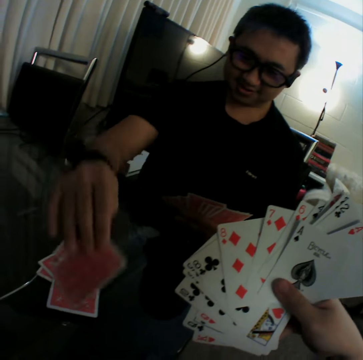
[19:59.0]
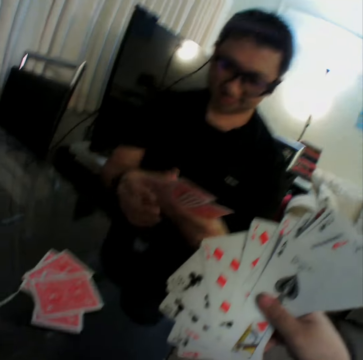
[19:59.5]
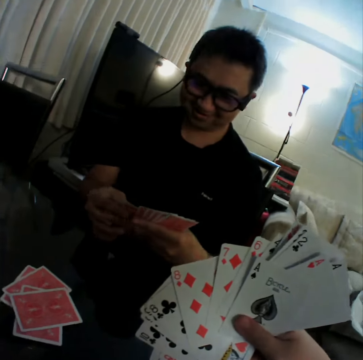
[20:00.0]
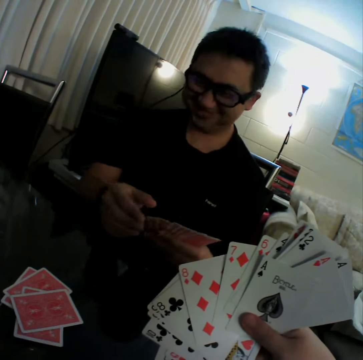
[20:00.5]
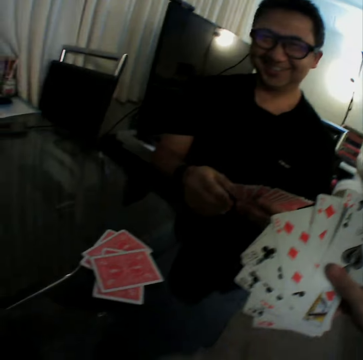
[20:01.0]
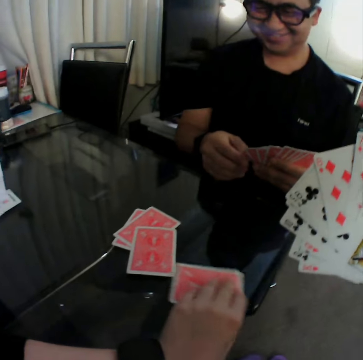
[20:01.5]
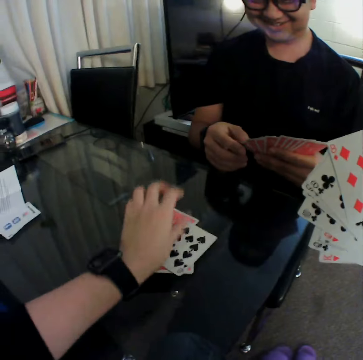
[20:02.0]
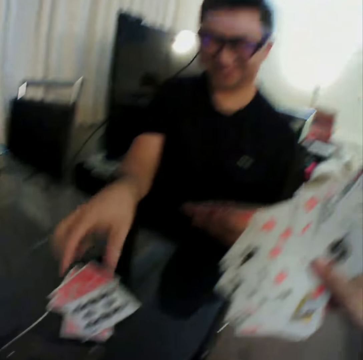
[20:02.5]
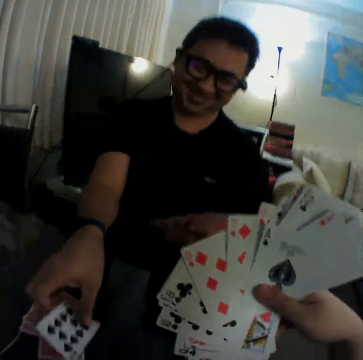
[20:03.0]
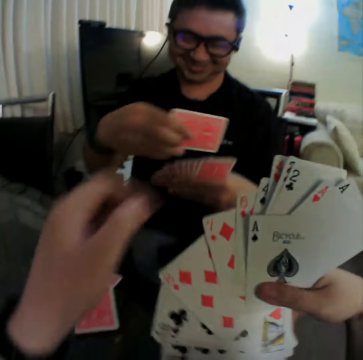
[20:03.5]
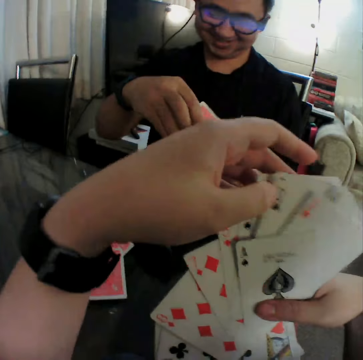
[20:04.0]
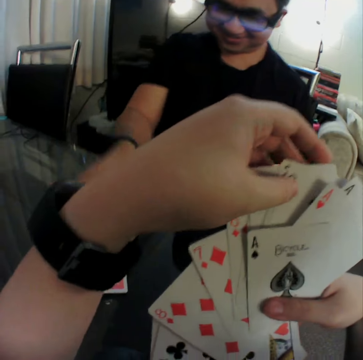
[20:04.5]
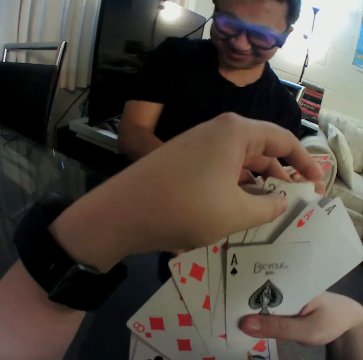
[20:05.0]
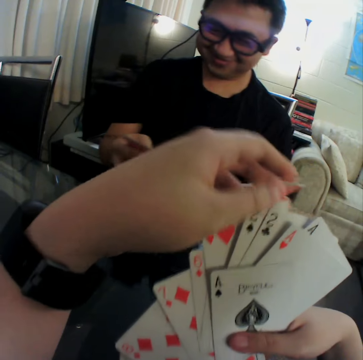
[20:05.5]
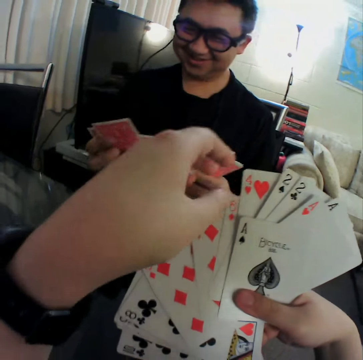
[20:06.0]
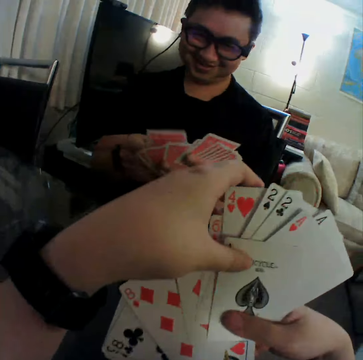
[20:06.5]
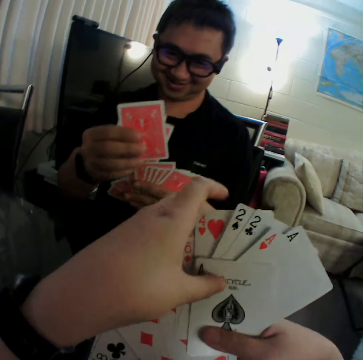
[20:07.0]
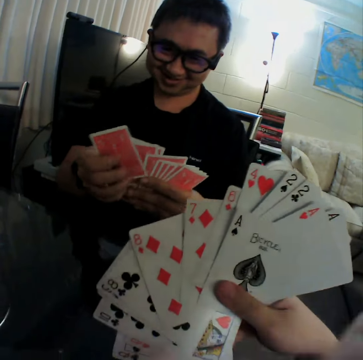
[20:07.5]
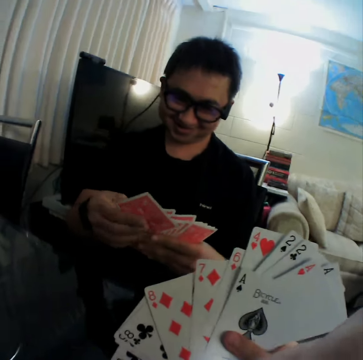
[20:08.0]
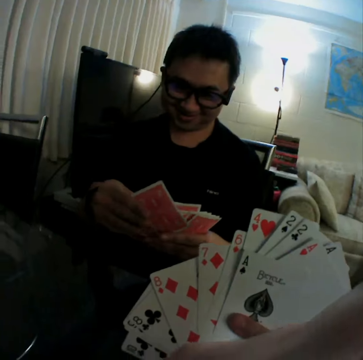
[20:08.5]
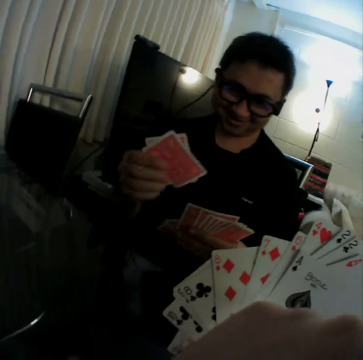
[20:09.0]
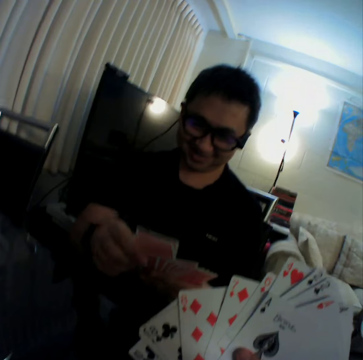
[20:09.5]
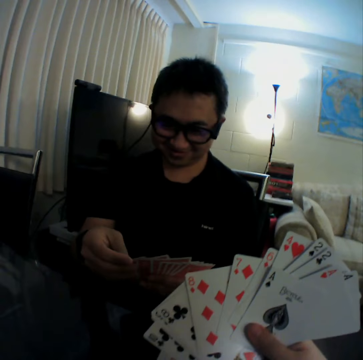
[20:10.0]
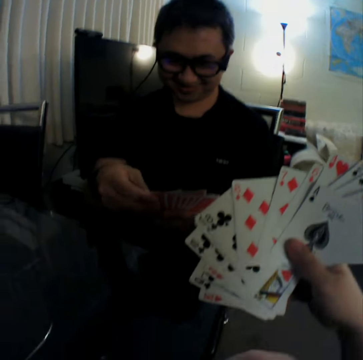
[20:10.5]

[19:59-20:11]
A man drops a card on the table with his right hand. He shuffles the cards in both hands. The camera wearer flips a card on the table with his left hand. He pulls the playing card from the table and puts the playing card on the table. The man picks up a card on the table with his right hand. The camera wearer converses with the man. He shuffles the cards in both hands, lifts the left hand and touches the playing cards. The man picks up a card on the table with his right hand. The camera wearer converses with the man. The man shuffles the cards in both hands. The camera wearer lets go of the playing cards with the left hand. He converses with the man.

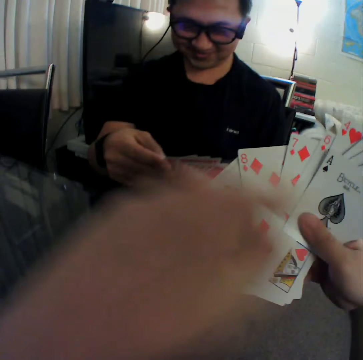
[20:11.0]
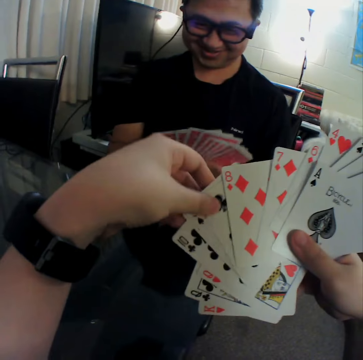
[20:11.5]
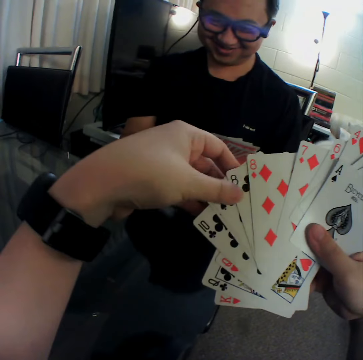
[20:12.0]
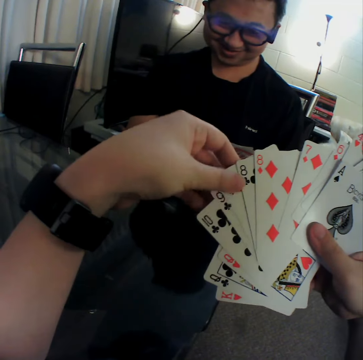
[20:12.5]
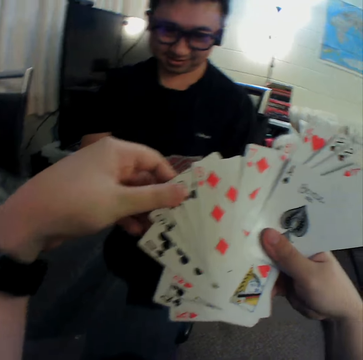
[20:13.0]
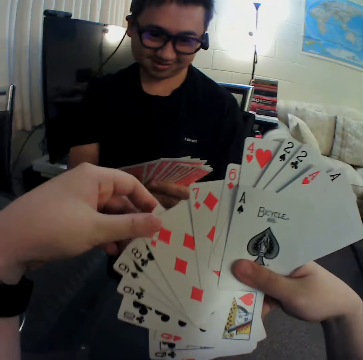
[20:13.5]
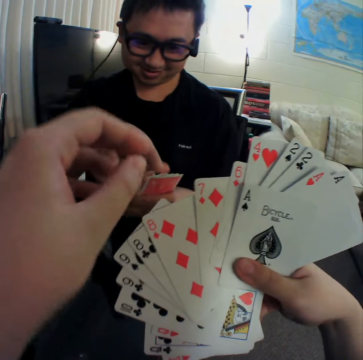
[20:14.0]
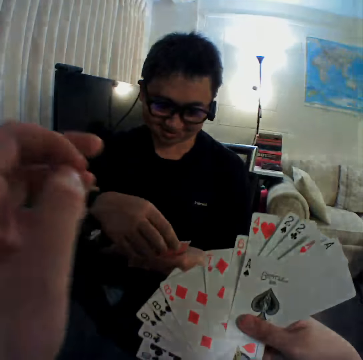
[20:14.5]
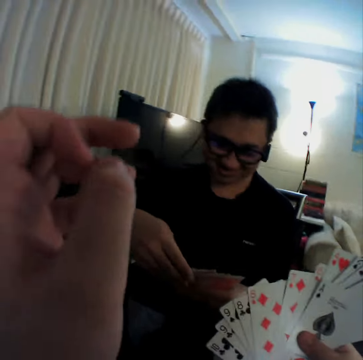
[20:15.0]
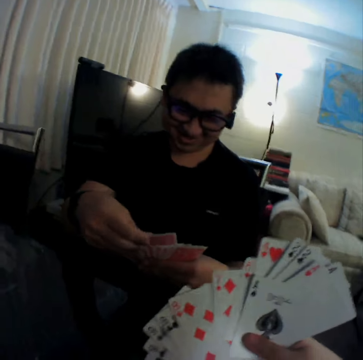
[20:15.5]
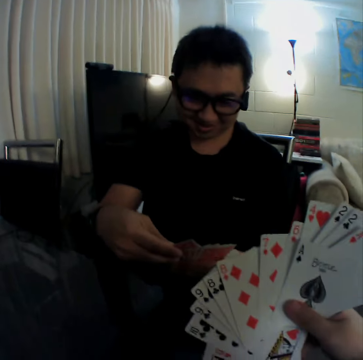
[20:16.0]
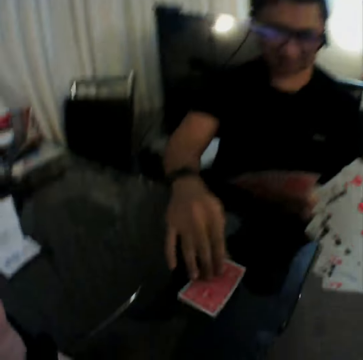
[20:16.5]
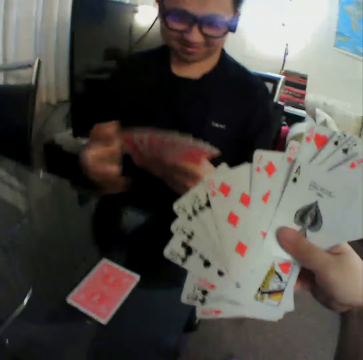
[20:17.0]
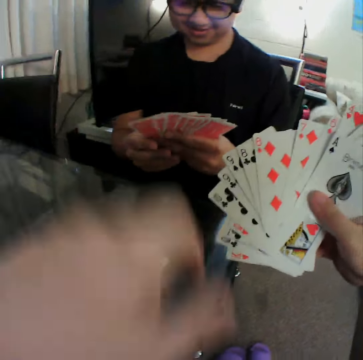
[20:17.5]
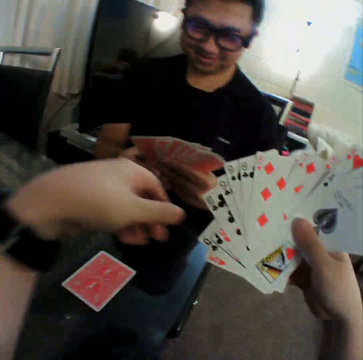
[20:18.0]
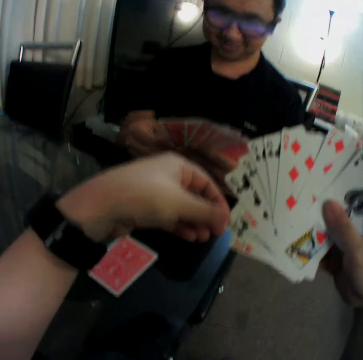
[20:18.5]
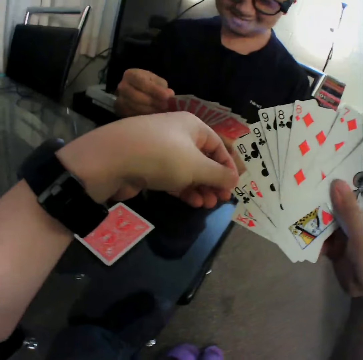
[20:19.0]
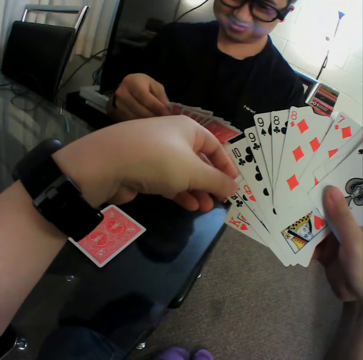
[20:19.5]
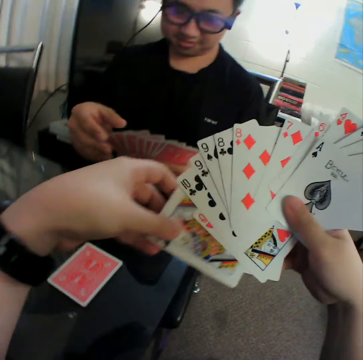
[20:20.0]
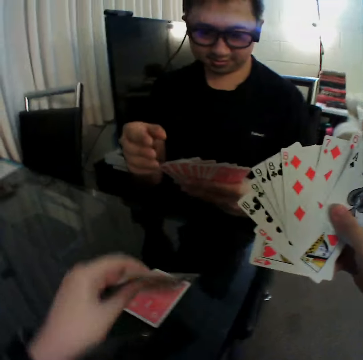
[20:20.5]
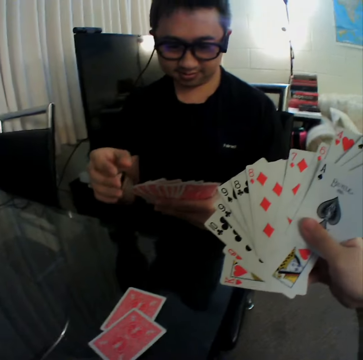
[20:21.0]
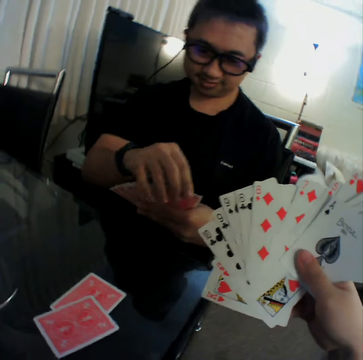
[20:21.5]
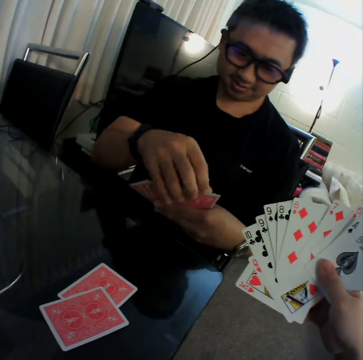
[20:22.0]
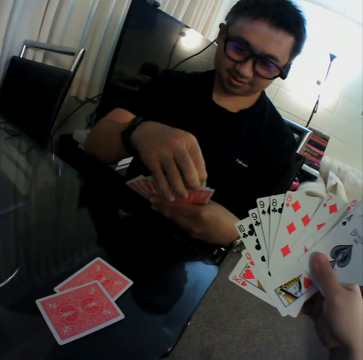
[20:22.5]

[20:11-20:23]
The camera wearer shuffles the cards in both hands. He touches the playing cards. He lets go of the playing cards with the left hand. He converses with a man. The man drops a card on the table with his right hand. The camera wearer puts down the left hand, lifts the left hand and touches the playing cards. He takes out a playing card from the others on the right hand. He drops the card on the table with his left hand. He converses with the man.

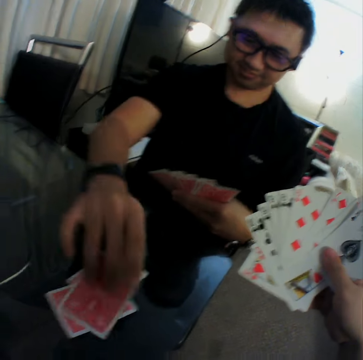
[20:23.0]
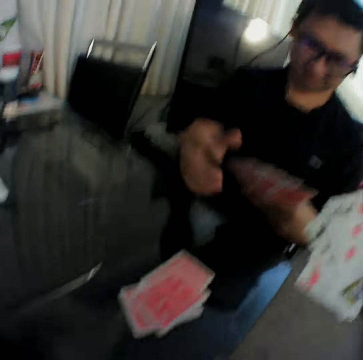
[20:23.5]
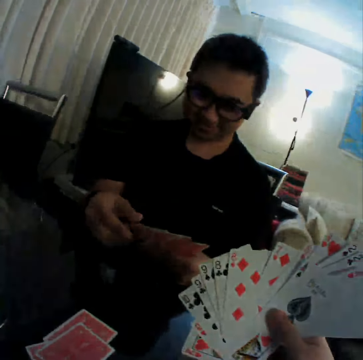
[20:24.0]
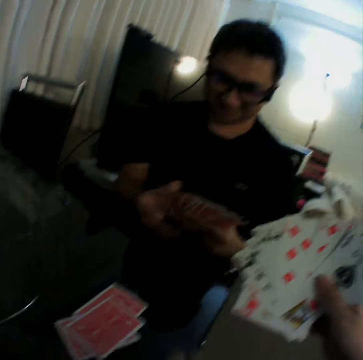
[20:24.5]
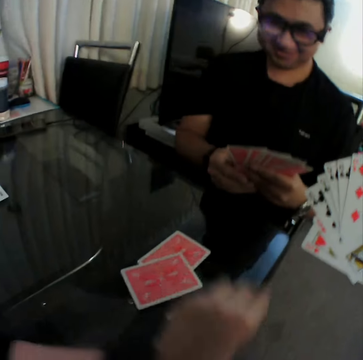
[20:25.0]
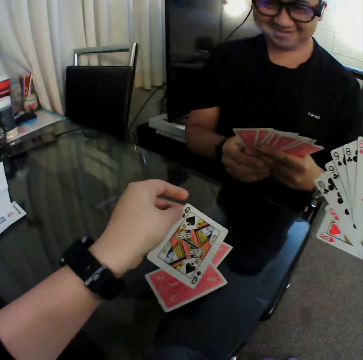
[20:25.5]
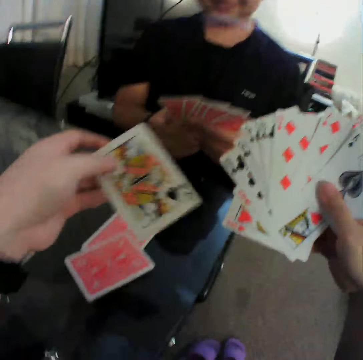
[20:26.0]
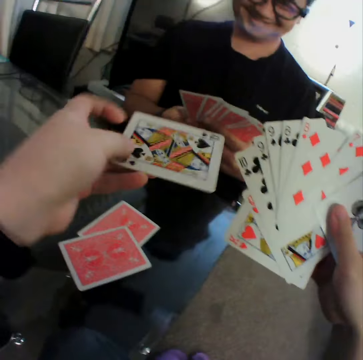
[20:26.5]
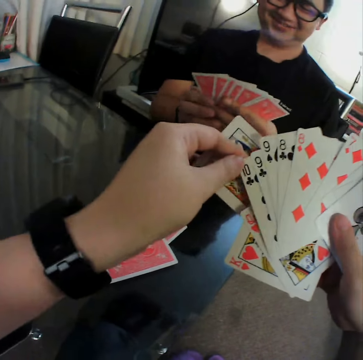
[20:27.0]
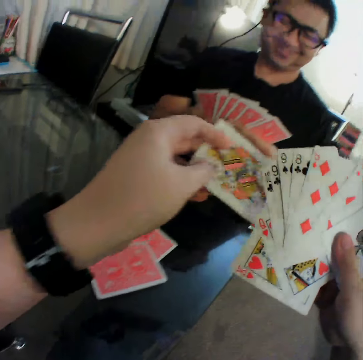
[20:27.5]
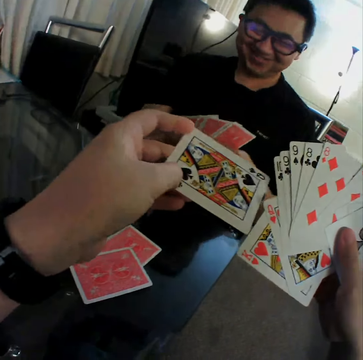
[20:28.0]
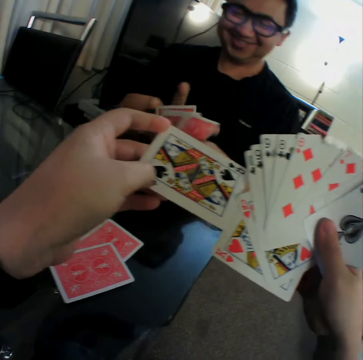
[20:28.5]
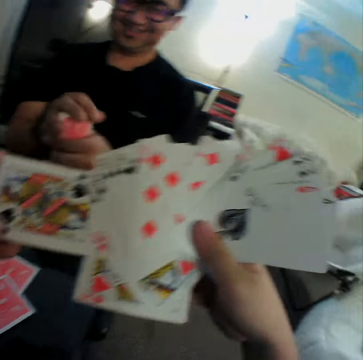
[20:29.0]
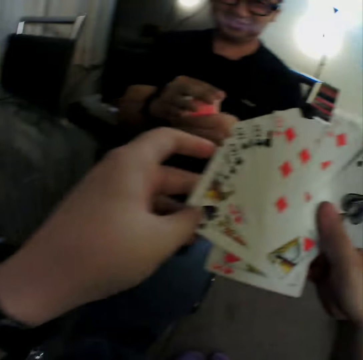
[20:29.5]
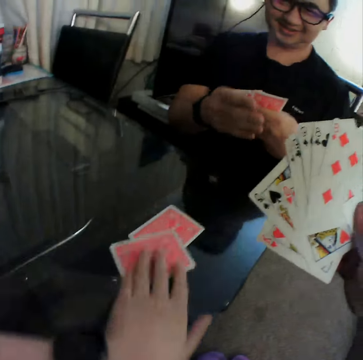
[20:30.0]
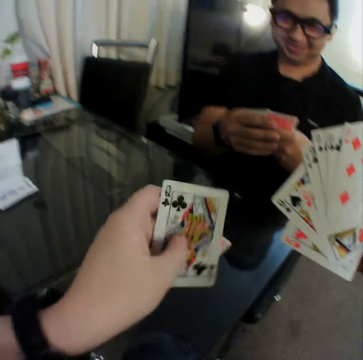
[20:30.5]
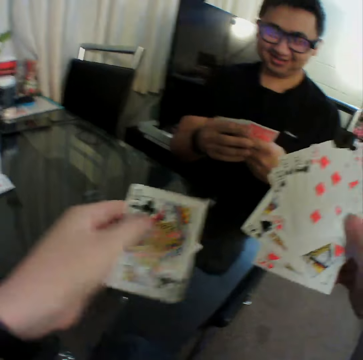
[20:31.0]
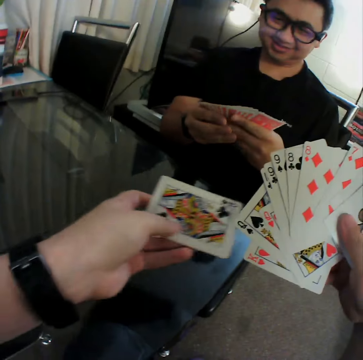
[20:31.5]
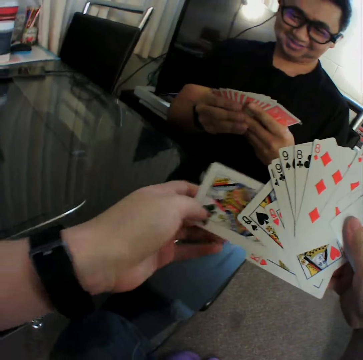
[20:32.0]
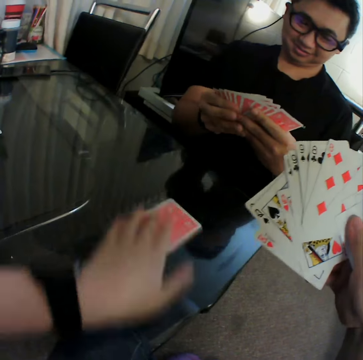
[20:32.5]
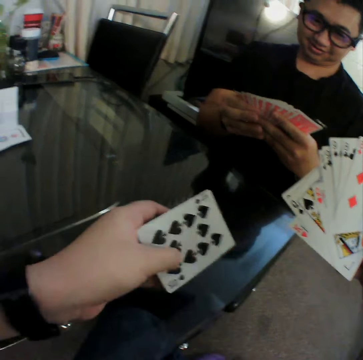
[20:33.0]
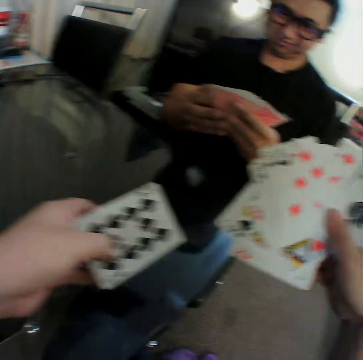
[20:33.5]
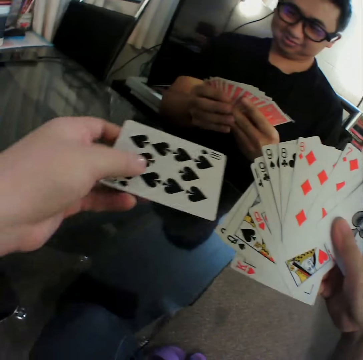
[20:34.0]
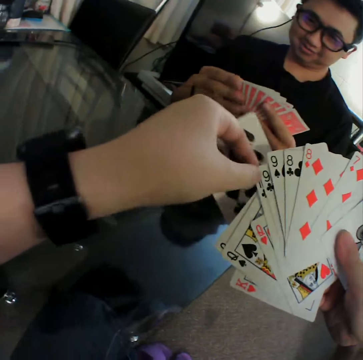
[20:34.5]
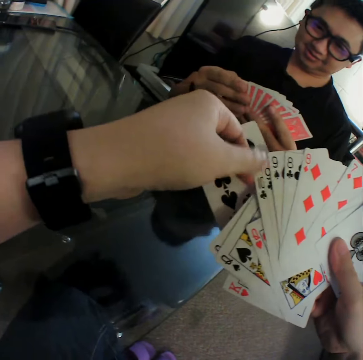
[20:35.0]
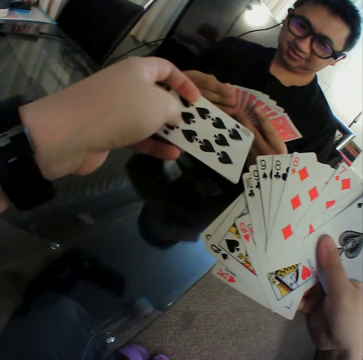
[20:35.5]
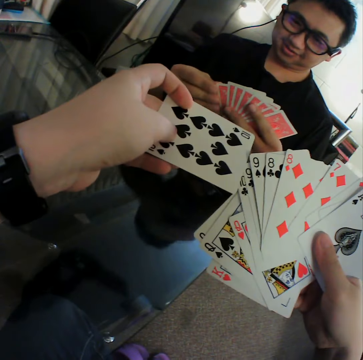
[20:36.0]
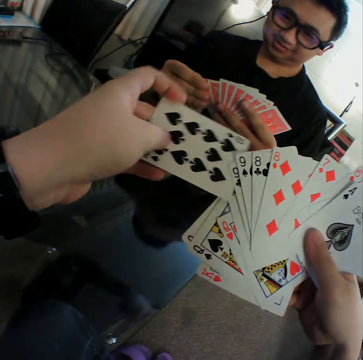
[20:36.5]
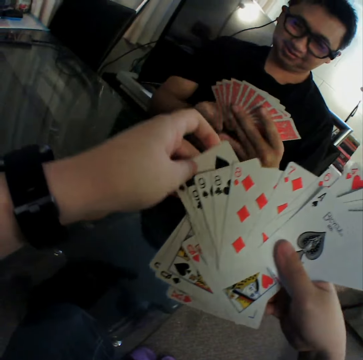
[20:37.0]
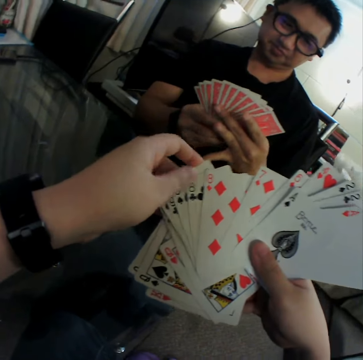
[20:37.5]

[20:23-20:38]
The man drops a card on the table with his right hand. The man shuffles the cards in both hands. The camera wearer picks up a card on the table with his left hand. He turns the playing card, lifts the playing card and touches the playing cards. He shuffles the cards in both hands. He converses with the man. The man gathers the cards in both hands. The camera wearer puts the playing cards with the others. He converses with the man. He picks up a card on the table with his left hand. The man shuffles the cards in both hands. The camera wearer turns the playing card. He converses with the man. He puts the playing cards with the others. He shuffles the cards in both hands. He picks up a card on the table with his left hand. He turns the playing card, looks at the playing cards and holds the playing cards. He shuffles the cards in both hands. He touches the playing cards. He puts the playing cards with the others.
